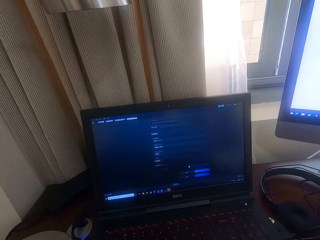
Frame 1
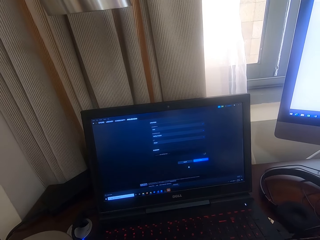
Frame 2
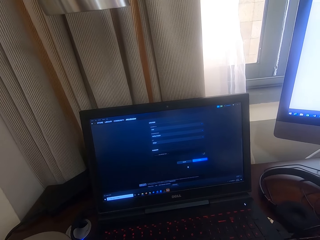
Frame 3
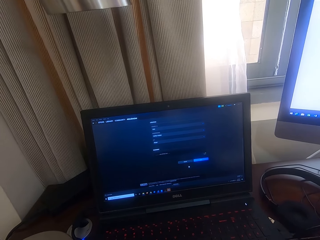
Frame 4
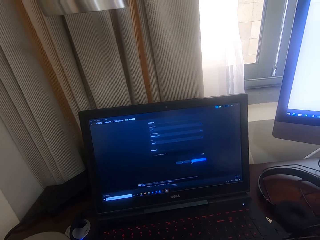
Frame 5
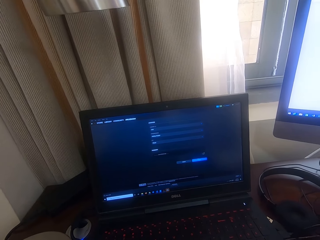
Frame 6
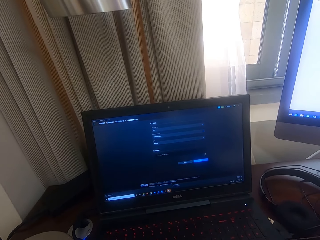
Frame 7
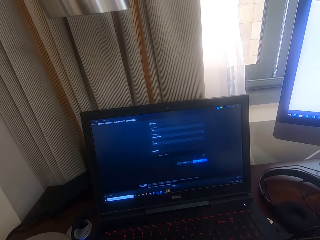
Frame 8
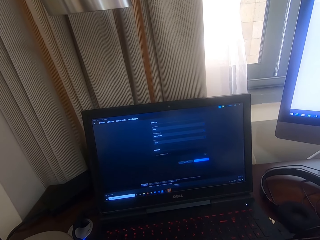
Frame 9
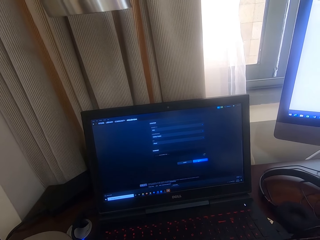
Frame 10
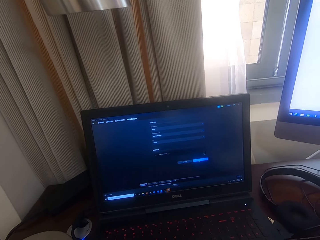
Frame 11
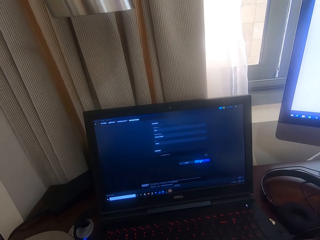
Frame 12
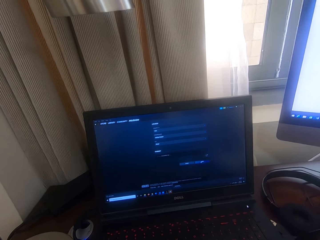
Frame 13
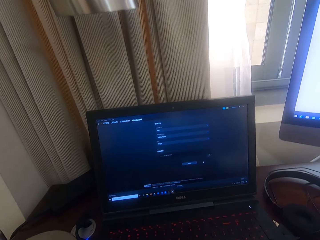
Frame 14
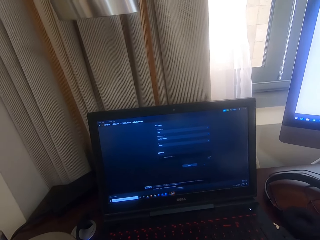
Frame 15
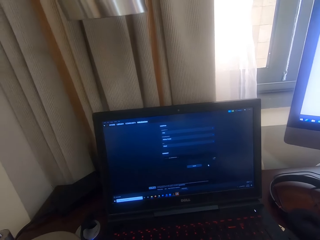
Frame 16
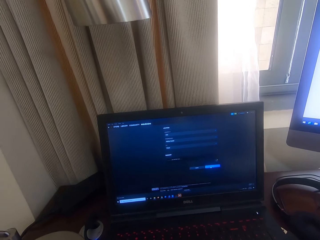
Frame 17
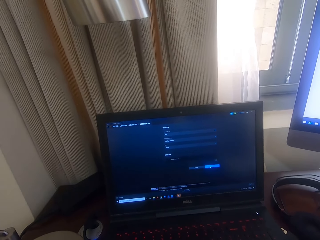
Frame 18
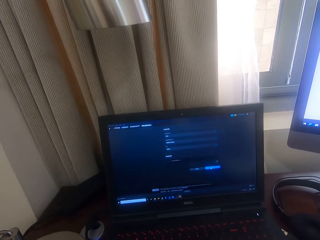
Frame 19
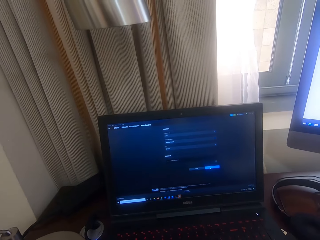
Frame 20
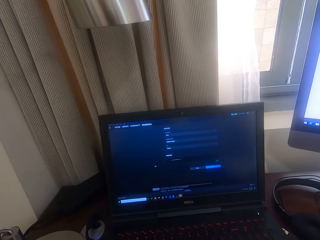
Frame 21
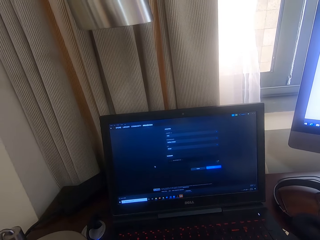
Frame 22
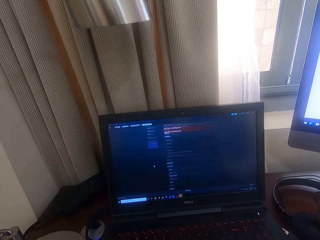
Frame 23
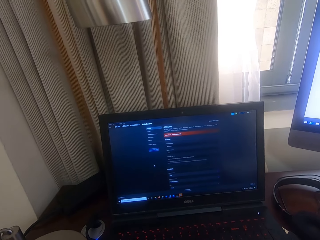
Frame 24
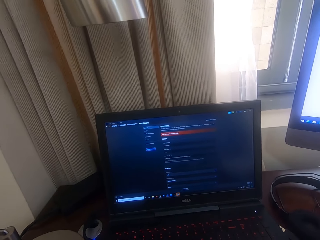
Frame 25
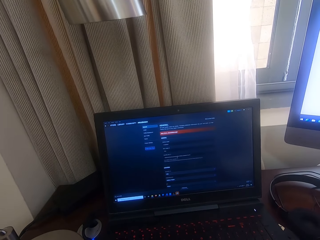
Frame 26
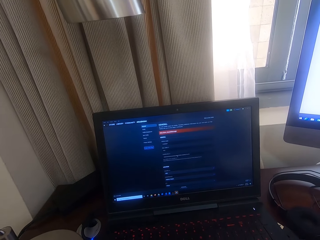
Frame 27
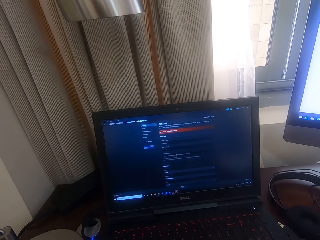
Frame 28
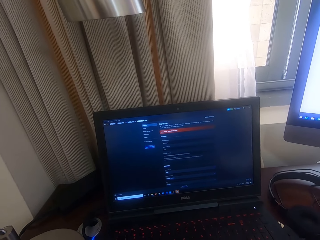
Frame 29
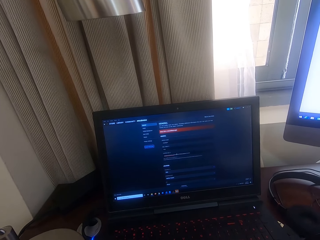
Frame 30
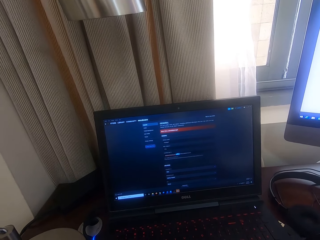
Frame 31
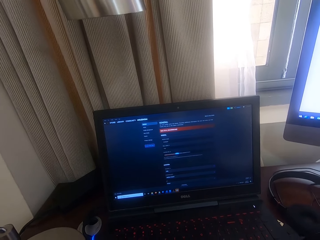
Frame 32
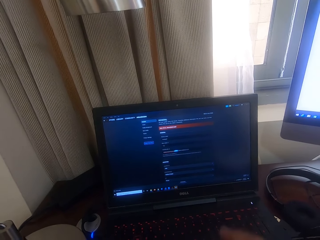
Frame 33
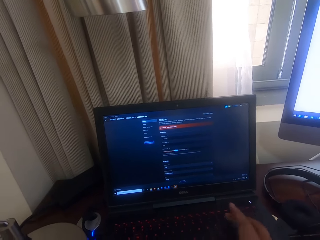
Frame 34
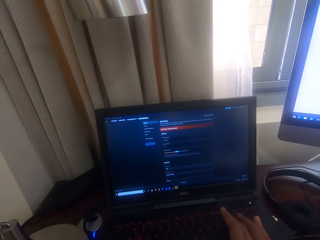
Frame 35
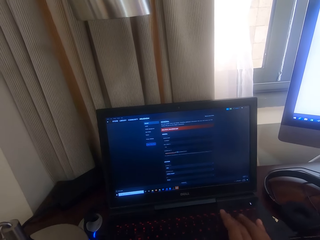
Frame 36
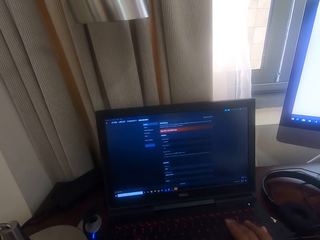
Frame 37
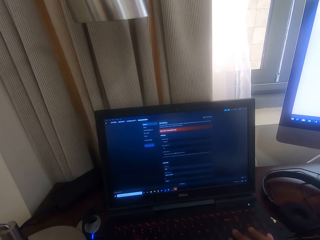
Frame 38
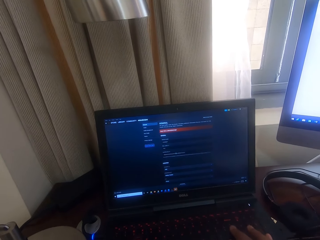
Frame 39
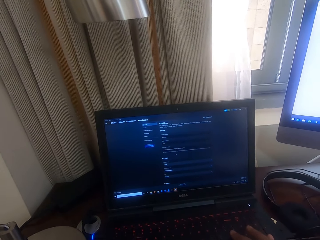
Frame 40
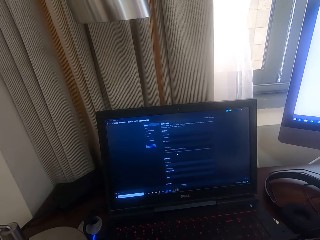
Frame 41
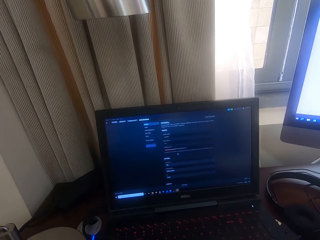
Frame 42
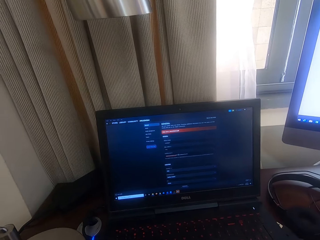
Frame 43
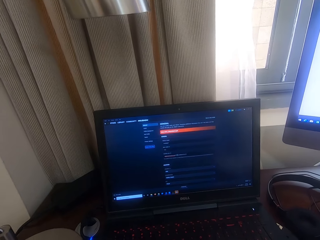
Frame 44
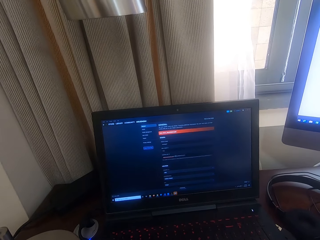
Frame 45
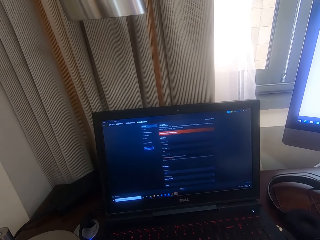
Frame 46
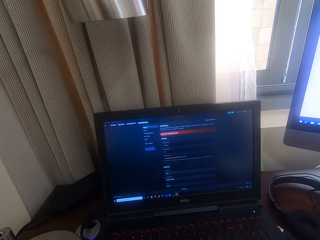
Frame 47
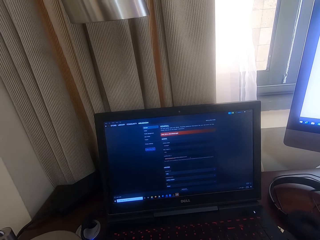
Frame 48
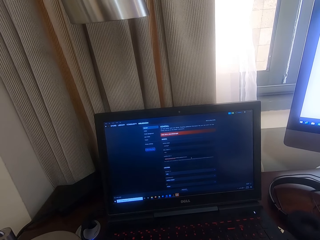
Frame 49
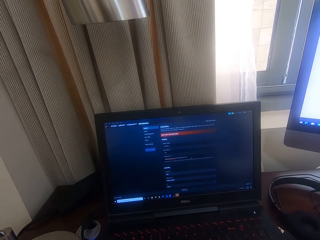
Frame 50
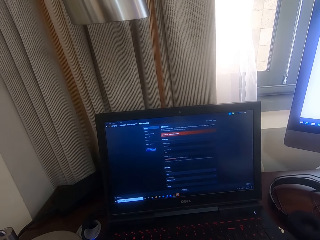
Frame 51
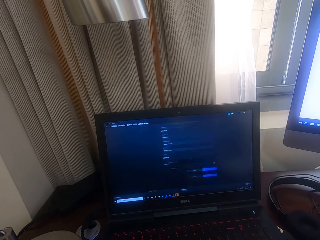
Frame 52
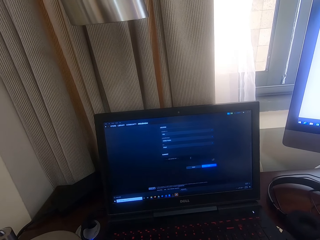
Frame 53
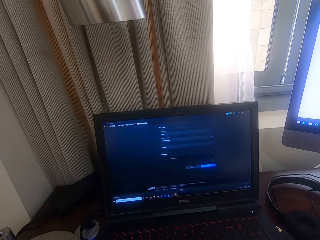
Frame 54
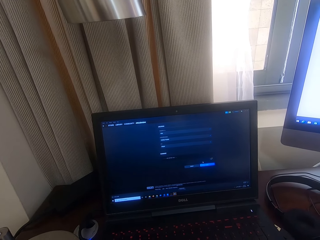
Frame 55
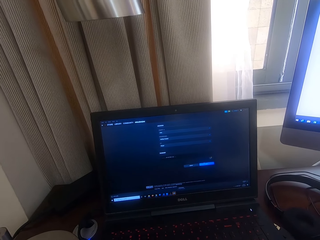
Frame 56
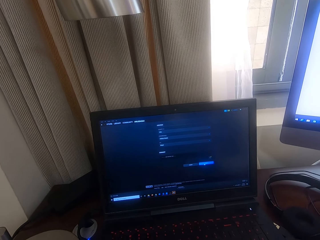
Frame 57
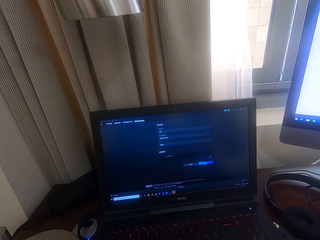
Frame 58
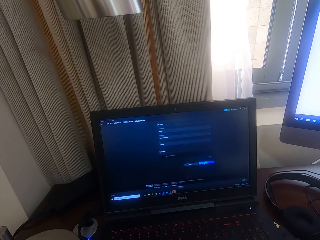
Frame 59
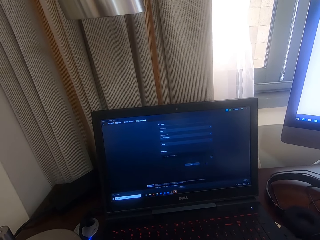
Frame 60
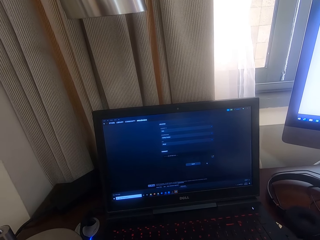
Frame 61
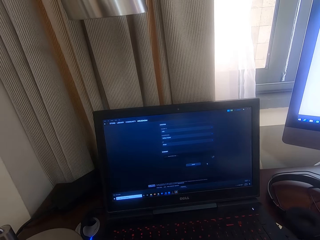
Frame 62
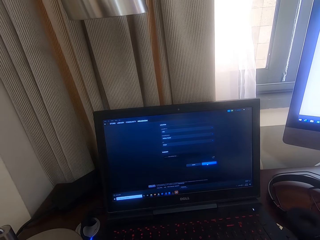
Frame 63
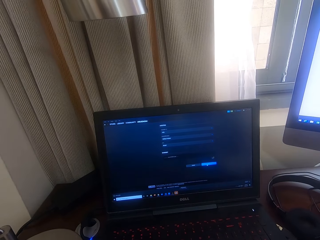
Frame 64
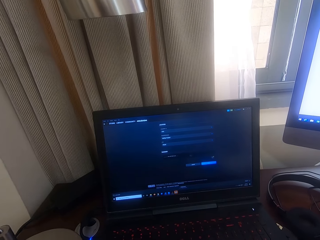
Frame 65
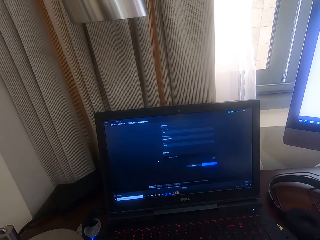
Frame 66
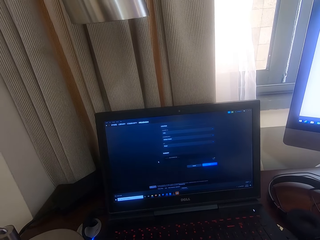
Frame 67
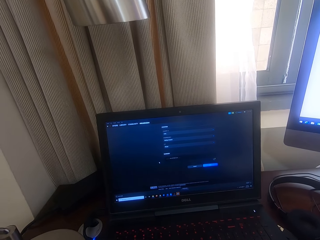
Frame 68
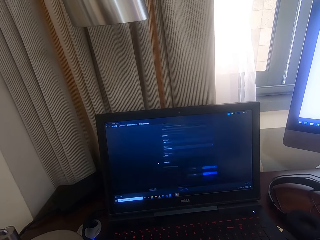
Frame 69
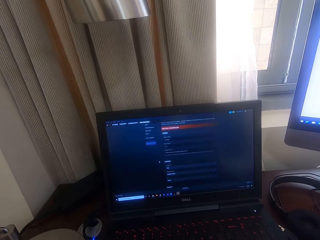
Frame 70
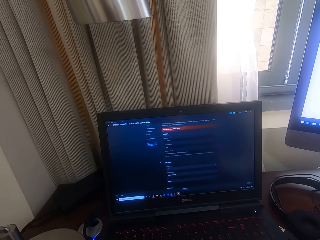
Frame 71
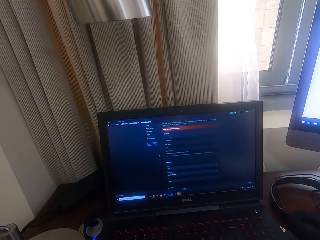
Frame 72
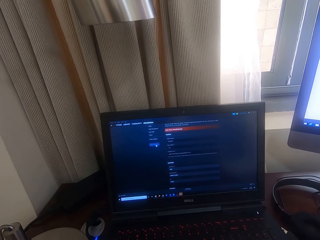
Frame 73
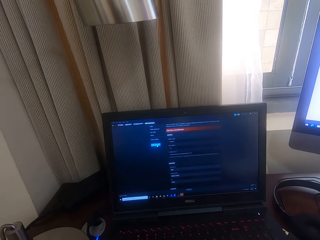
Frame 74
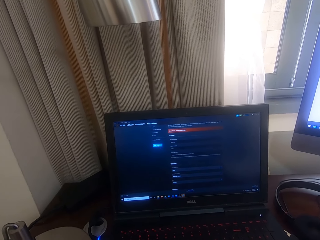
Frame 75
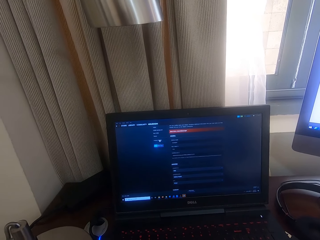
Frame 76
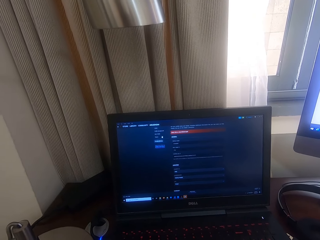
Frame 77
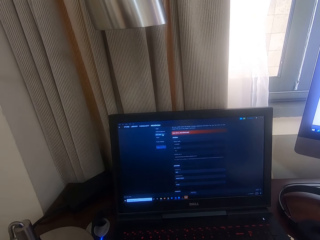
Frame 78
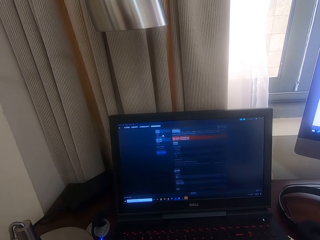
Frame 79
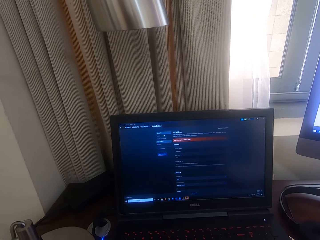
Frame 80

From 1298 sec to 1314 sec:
The camera wearer types on the laptop keyboard. They look at the laptop screen. They operate the laptop.

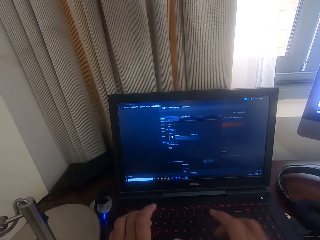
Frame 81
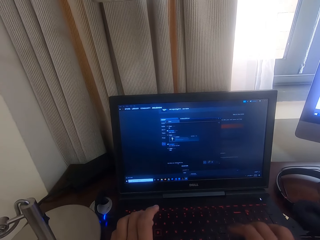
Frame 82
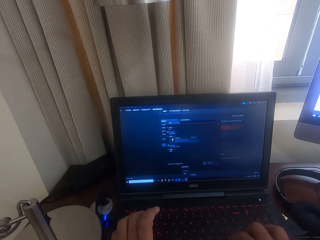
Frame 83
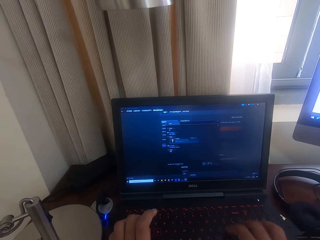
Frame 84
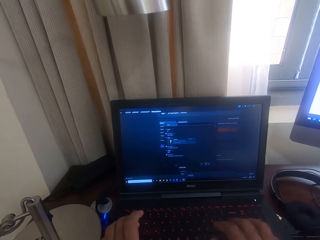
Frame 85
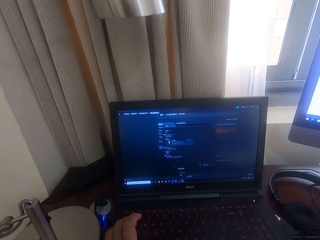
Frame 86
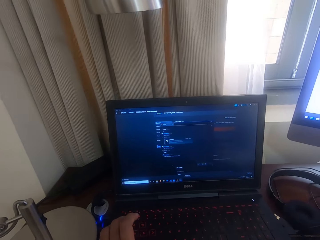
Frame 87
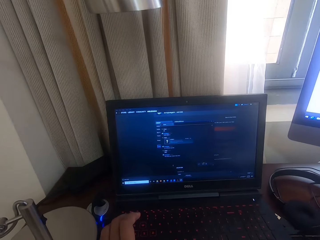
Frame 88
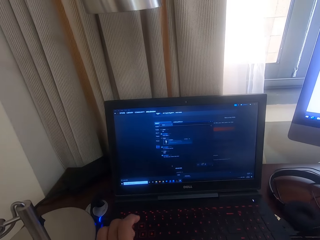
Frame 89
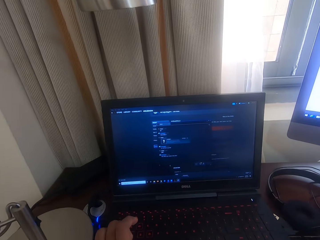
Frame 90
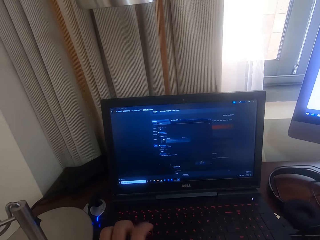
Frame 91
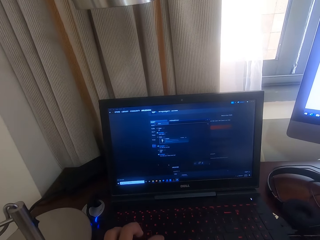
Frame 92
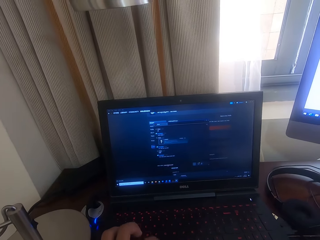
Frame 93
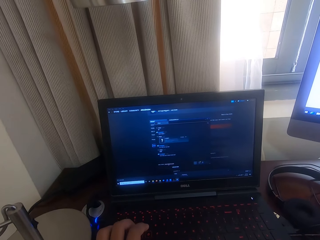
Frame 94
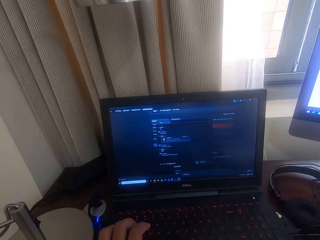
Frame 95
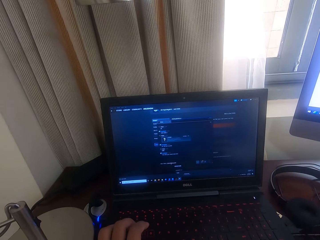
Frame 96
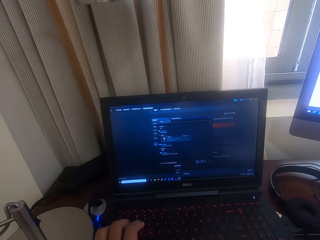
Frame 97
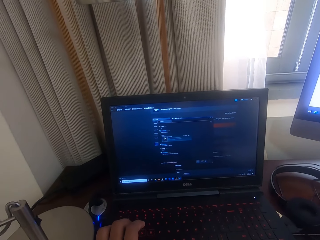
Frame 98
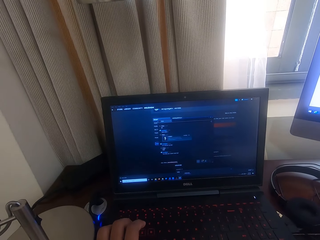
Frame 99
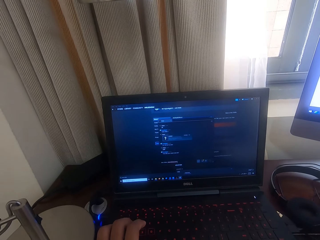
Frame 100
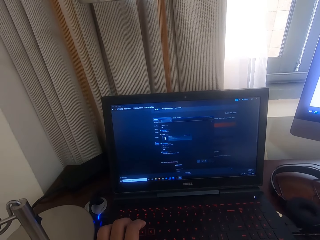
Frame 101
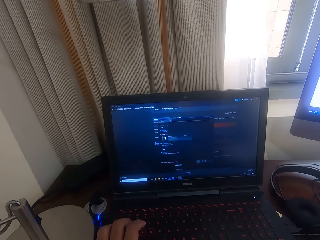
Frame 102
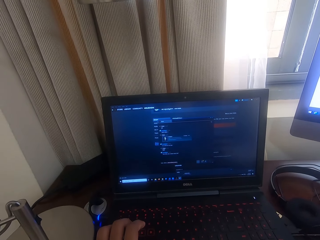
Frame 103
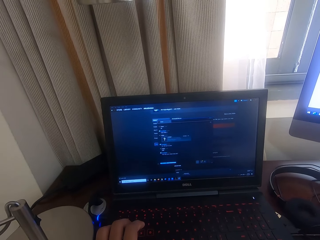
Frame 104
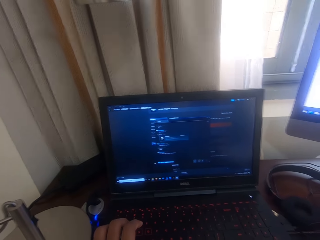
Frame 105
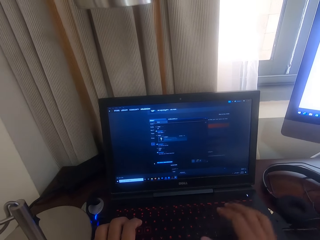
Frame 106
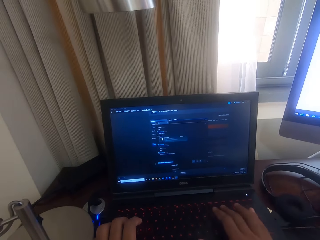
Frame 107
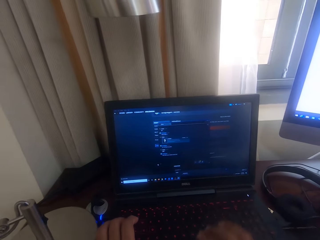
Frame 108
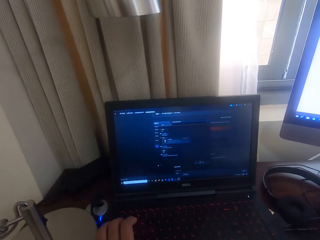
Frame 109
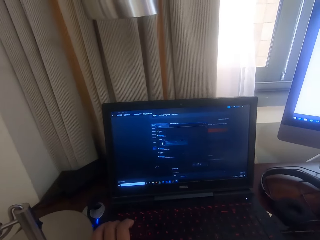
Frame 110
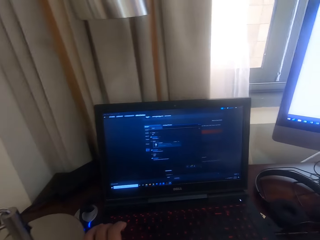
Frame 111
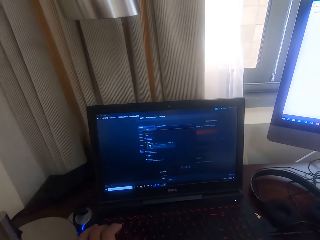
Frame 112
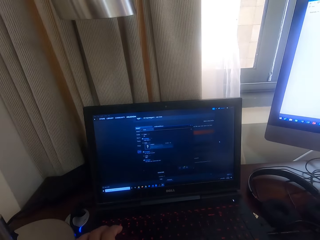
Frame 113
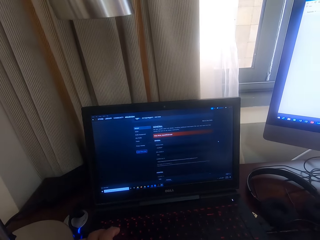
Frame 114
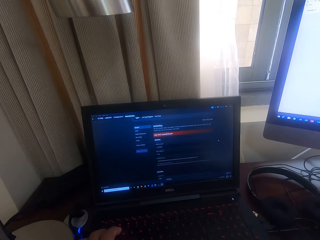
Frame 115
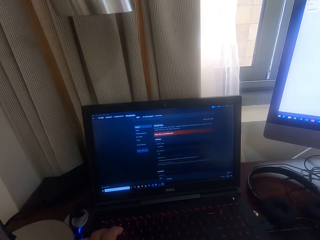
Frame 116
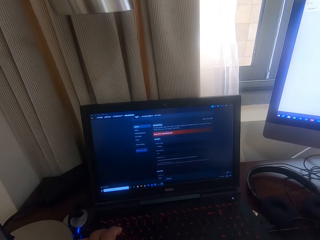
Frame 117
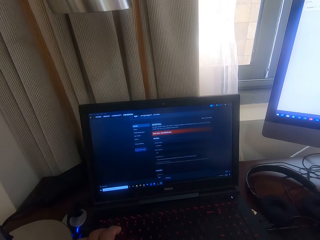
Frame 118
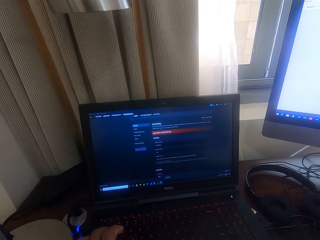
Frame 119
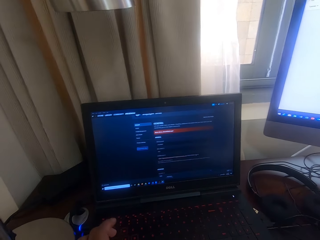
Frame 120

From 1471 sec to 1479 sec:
The camera wearer types on the keyboard.
